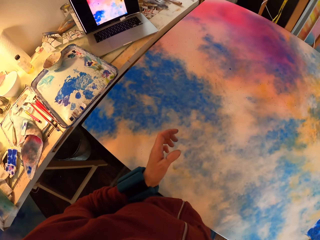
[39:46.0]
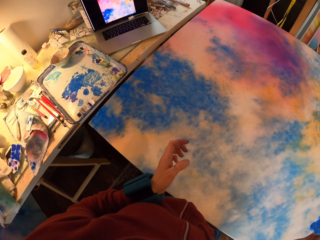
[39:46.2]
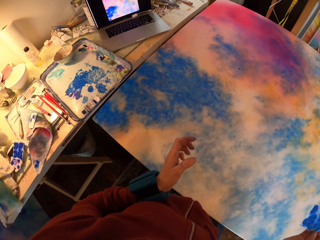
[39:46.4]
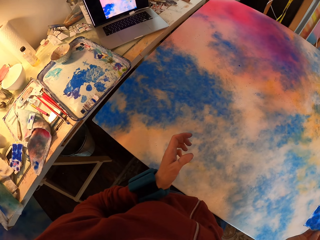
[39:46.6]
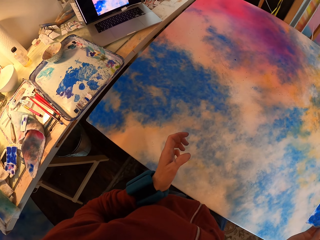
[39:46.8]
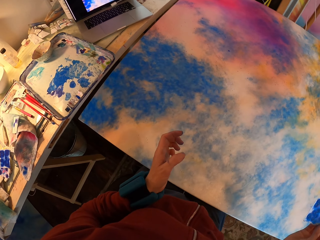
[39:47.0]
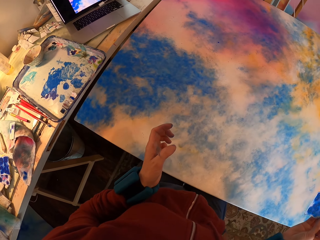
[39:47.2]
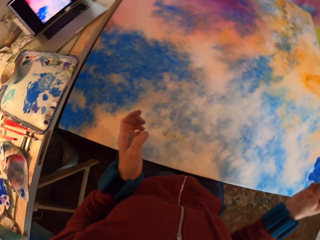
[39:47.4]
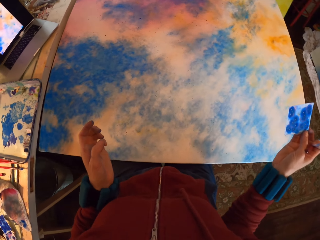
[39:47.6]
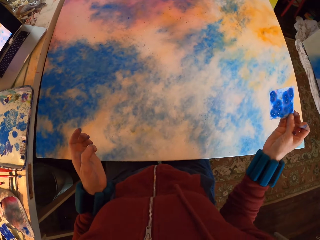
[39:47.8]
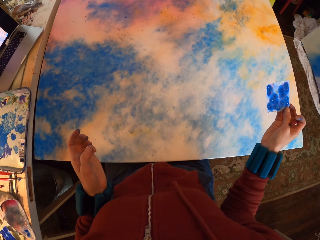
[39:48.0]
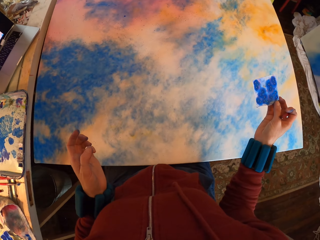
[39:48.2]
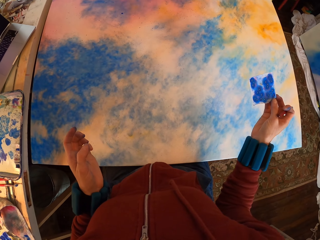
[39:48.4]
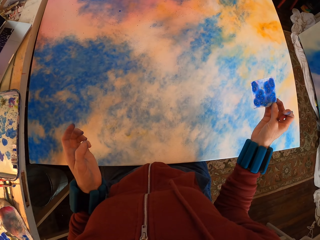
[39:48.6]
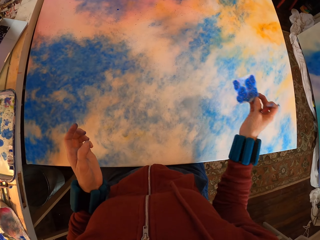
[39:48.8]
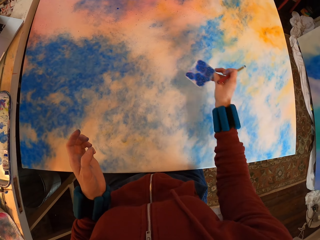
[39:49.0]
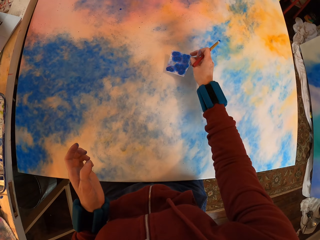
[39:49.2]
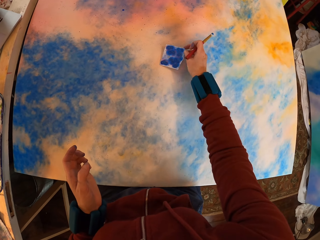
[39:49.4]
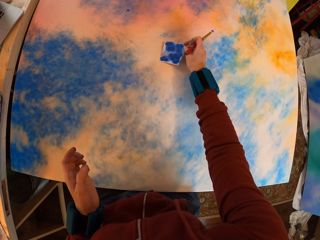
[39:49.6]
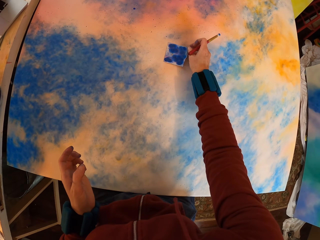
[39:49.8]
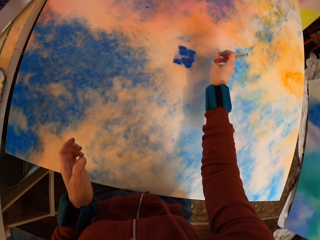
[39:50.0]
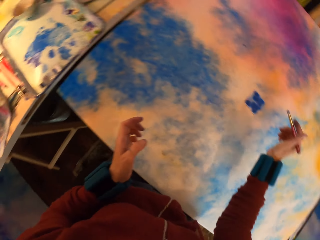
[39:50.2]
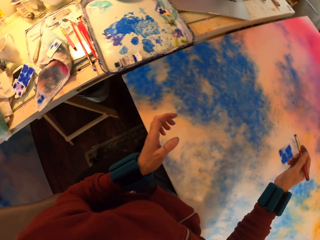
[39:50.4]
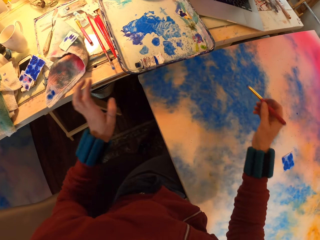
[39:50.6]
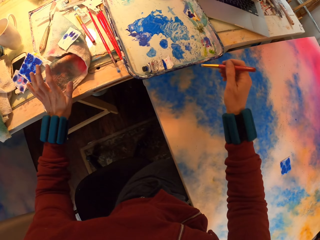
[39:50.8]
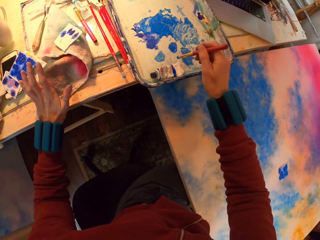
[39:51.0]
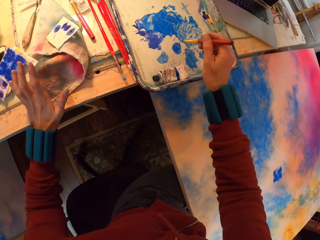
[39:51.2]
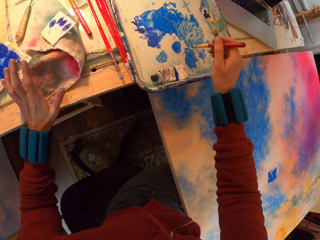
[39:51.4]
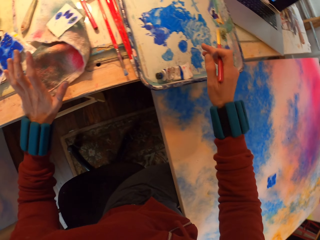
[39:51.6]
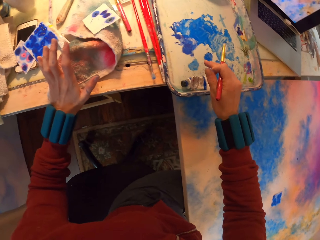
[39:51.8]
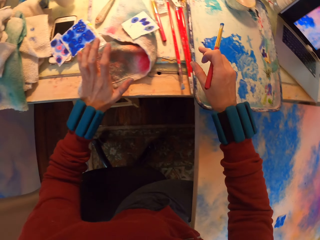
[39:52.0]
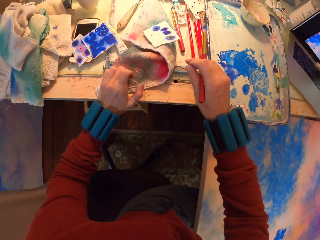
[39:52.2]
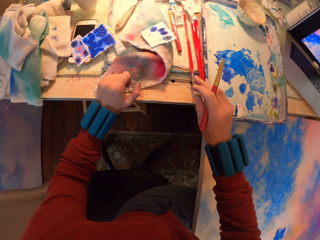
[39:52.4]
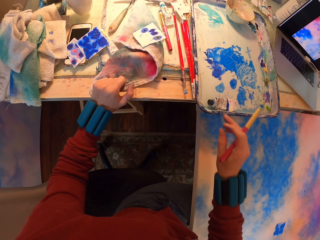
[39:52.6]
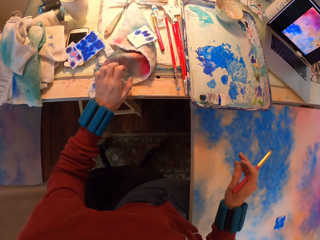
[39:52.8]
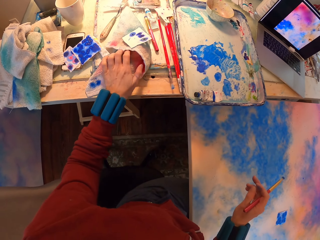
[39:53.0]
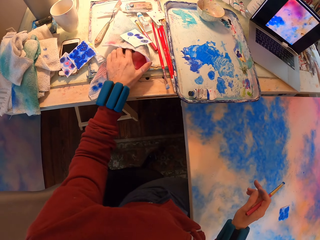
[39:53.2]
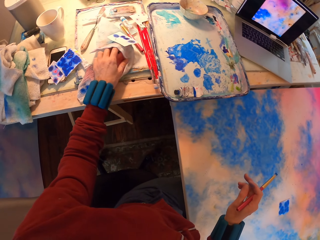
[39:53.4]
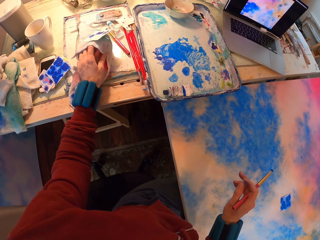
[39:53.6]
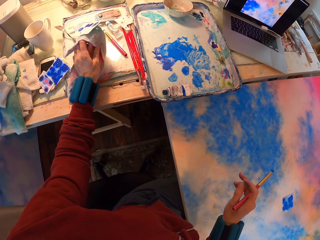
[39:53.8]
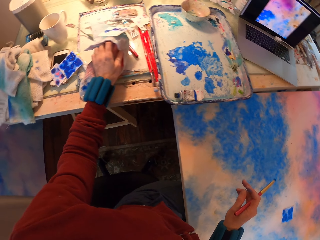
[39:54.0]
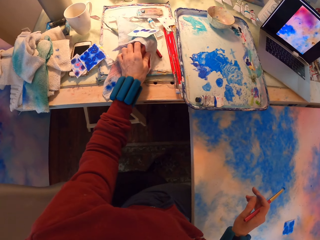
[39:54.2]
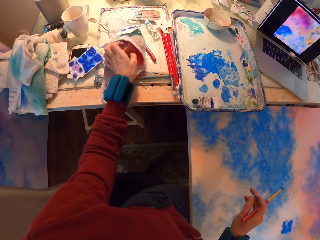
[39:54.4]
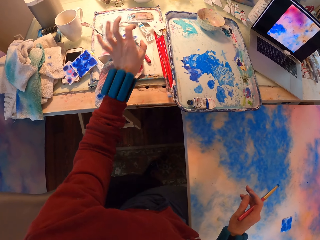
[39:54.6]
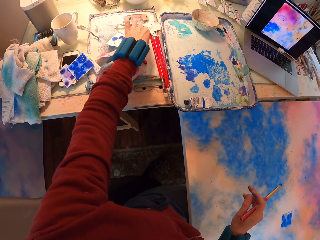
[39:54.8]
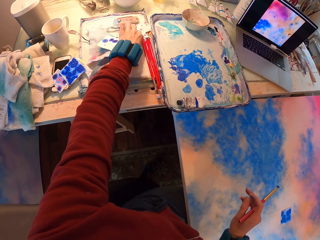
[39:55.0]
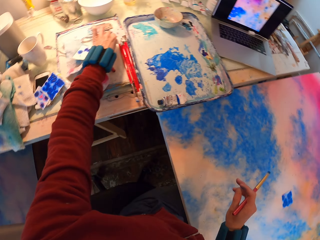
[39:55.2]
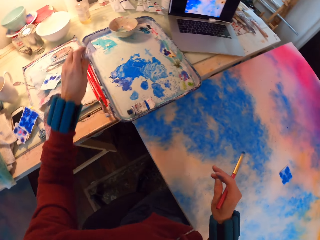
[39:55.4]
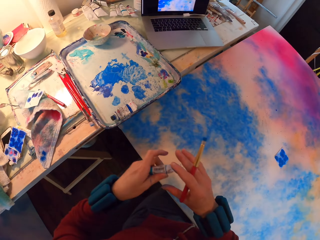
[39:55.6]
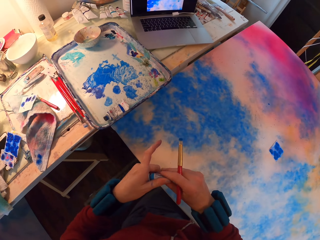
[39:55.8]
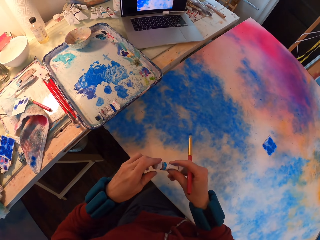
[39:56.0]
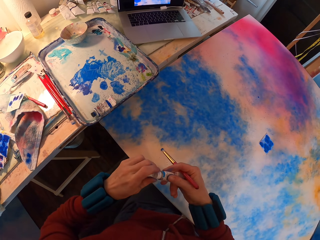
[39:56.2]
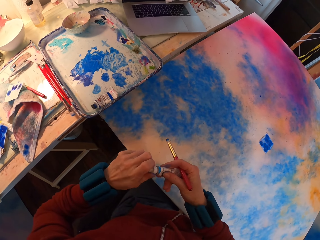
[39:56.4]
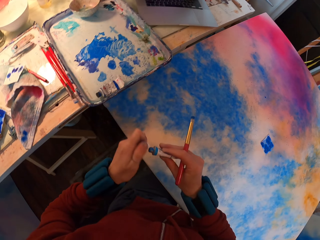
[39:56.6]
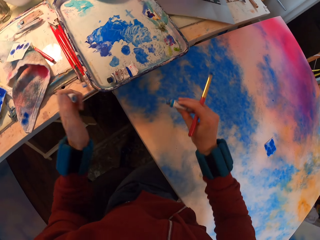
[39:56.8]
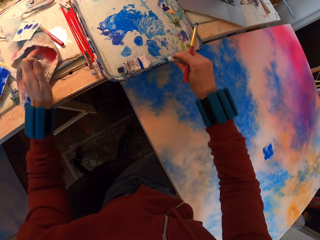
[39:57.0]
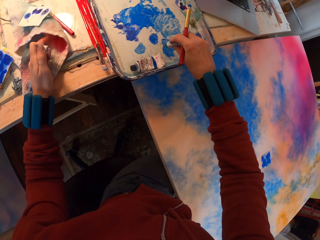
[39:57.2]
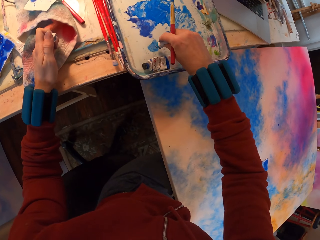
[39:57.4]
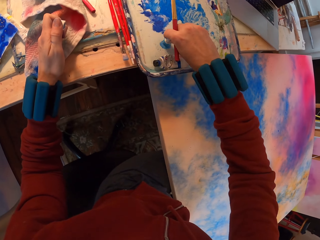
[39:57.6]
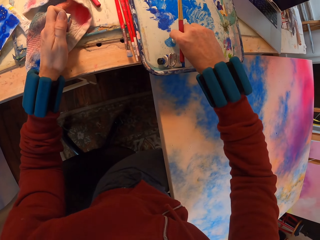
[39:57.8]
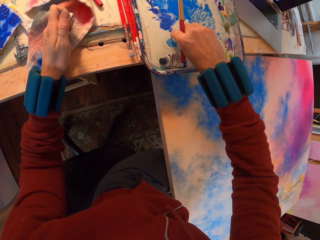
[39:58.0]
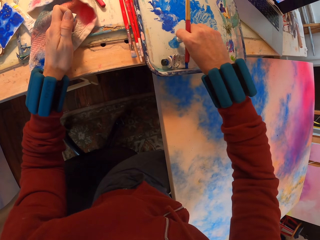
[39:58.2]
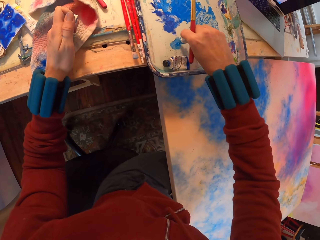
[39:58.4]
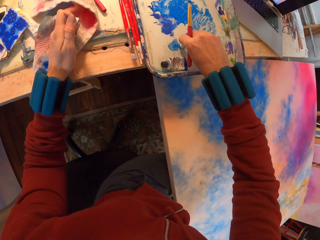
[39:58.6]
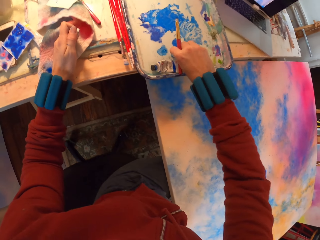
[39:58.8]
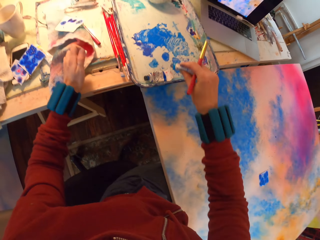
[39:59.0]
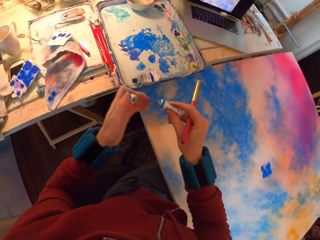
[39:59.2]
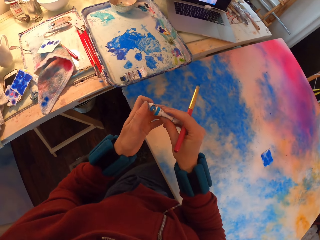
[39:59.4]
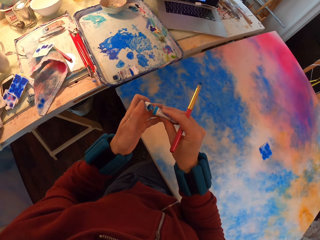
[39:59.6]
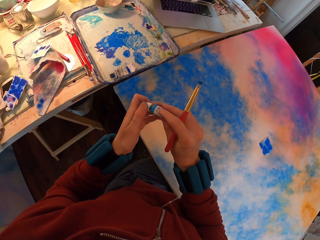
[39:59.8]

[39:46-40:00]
The camera wearer looks around. They place the paper on the canvas. They paint the tray. They lift a cloth. They open the painting tube. They put paint on the tray.

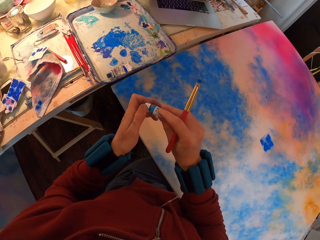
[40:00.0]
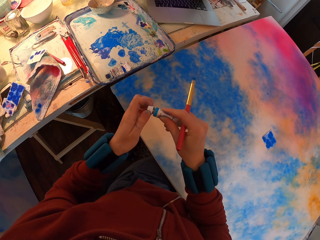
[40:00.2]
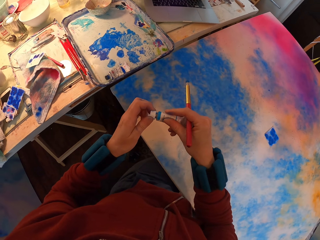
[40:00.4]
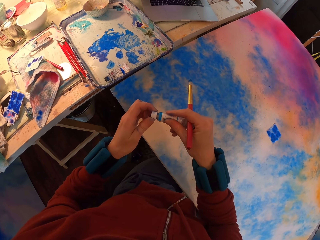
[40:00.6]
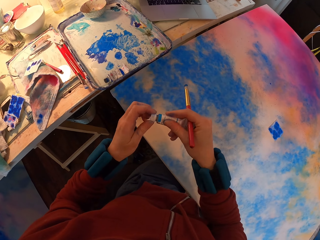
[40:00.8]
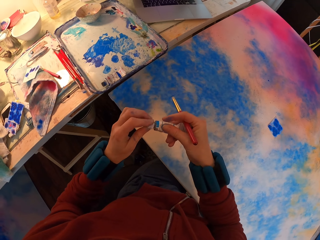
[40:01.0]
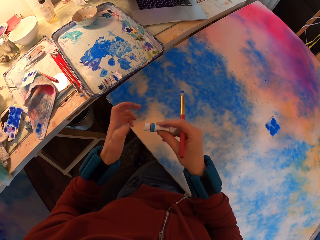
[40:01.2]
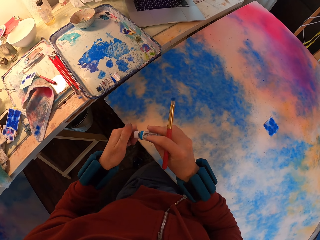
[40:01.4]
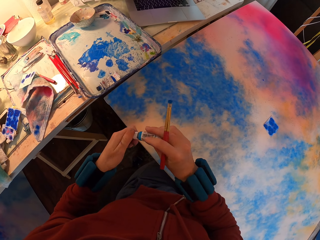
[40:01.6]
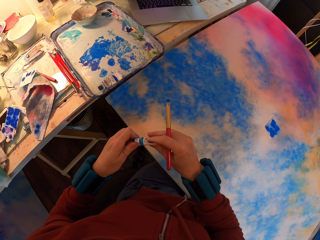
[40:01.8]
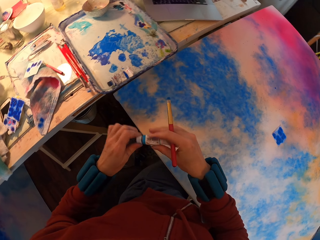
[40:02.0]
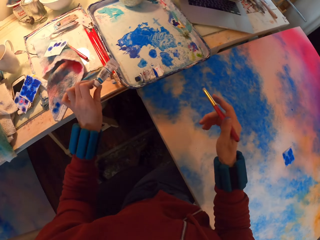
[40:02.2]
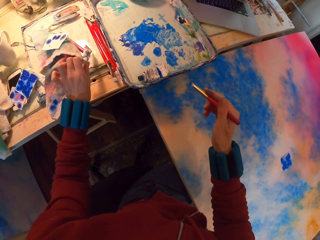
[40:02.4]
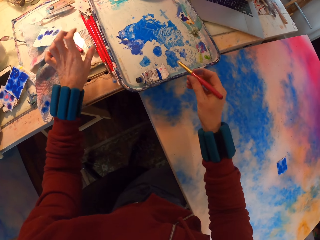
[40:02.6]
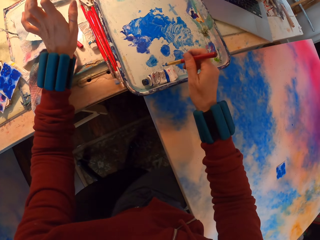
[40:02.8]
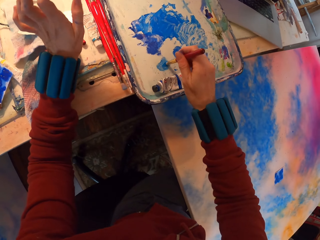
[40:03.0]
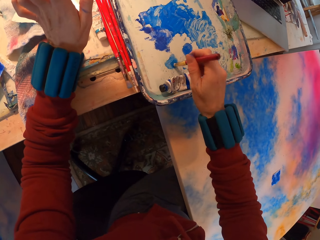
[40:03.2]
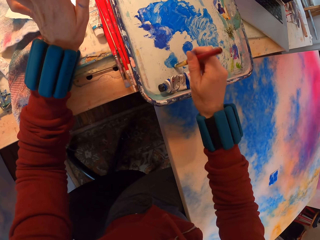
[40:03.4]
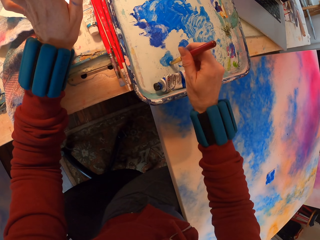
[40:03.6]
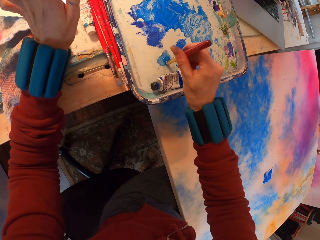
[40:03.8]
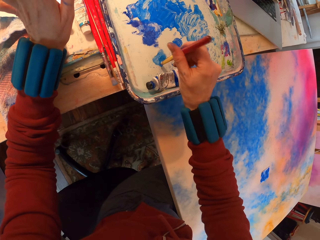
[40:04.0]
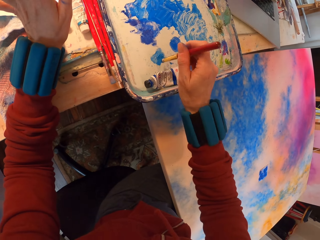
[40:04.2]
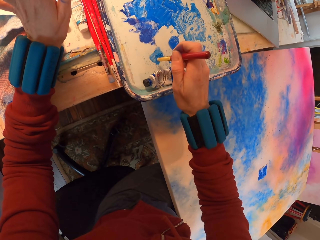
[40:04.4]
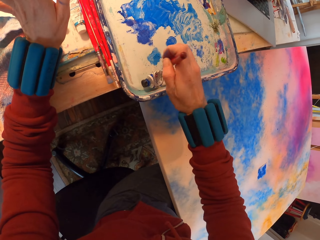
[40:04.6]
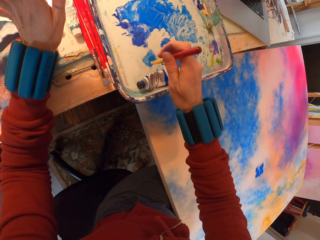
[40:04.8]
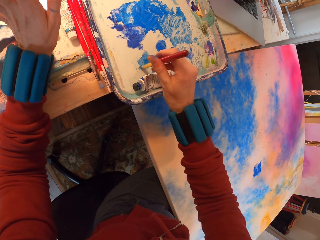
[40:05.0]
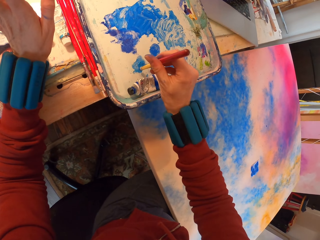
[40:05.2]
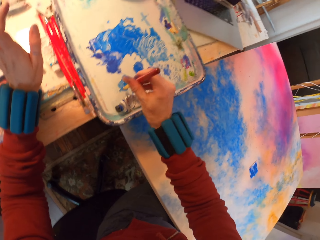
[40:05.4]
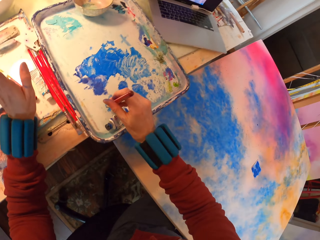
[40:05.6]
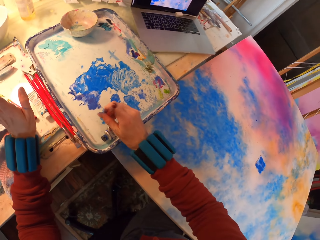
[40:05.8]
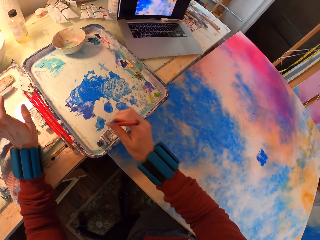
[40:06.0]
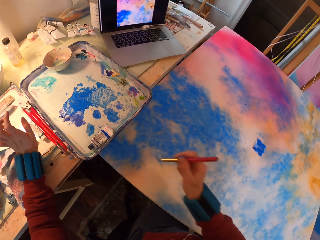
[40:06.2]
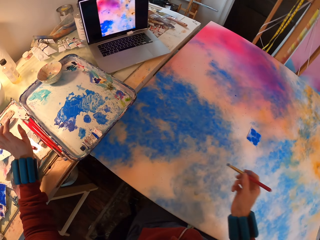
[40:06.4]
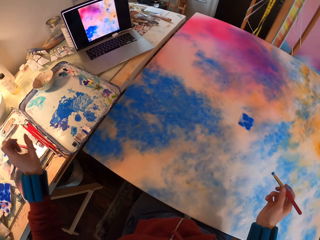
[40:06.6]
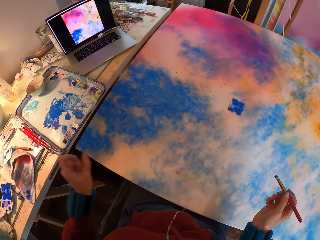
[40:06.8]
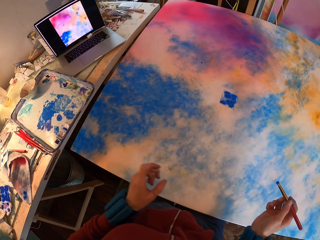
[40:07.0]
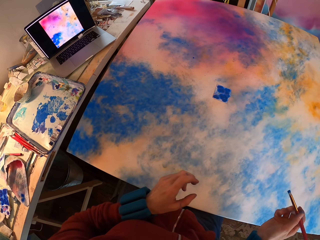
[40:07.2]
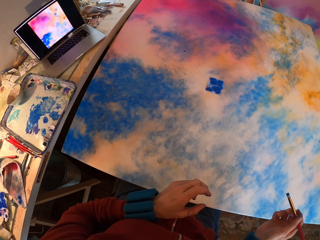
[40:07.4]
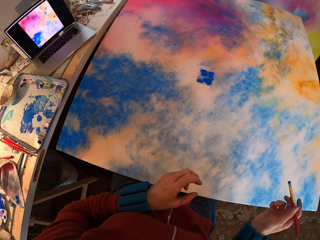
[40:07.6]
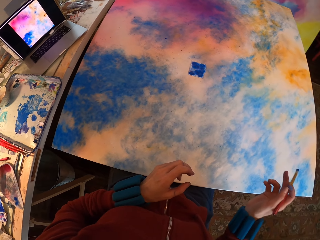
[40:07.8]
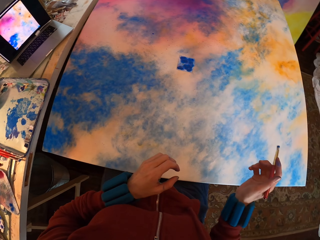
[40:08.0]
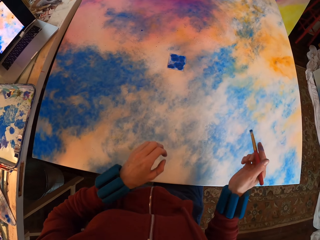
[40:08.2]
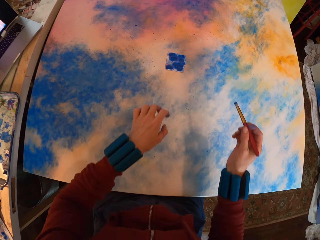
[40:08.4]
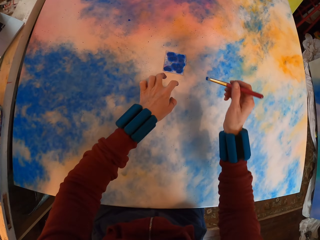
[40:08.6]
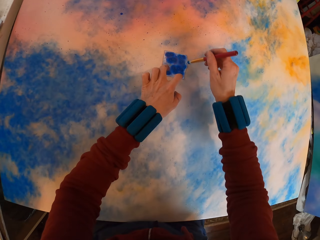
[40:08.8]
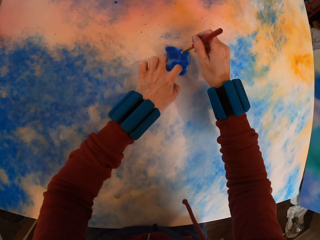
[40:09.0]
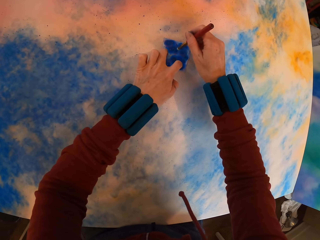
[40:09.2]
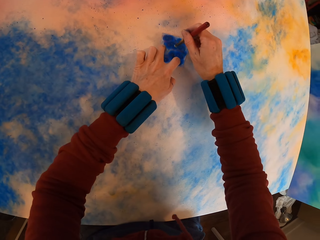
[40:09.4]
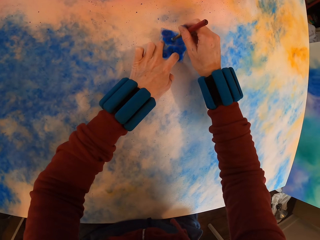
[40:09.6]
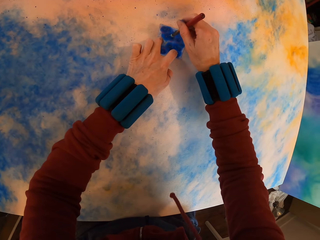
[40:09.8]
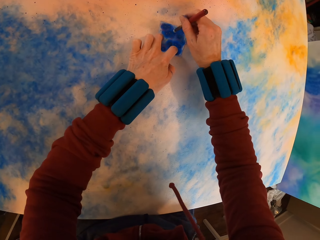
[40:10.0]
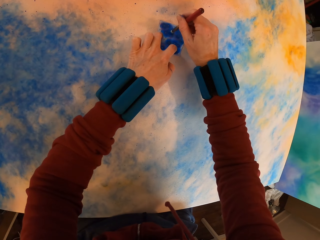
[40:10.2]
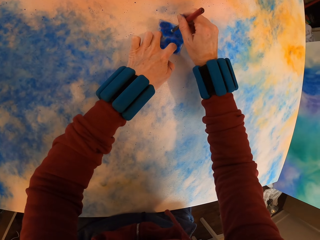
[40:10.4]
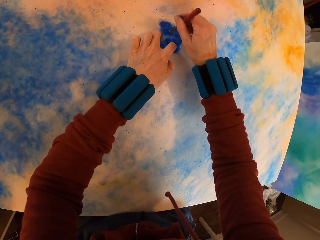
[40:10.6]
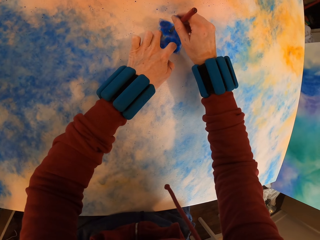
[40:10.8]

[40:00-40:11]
The camera wearer closes the painting tube. They place the painting tube on the table. They rub paint on the tray with a brush. They apply paint with the brush on the painting.
